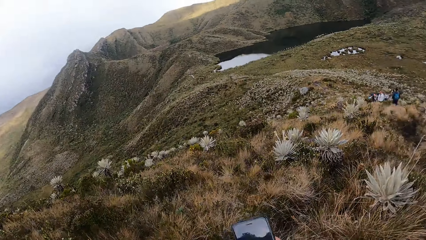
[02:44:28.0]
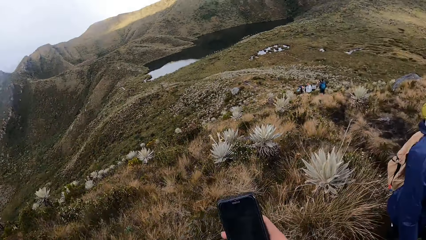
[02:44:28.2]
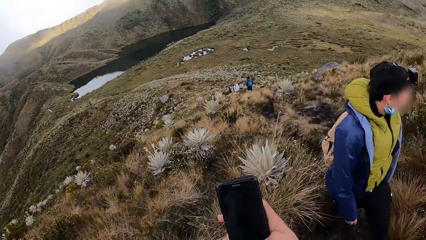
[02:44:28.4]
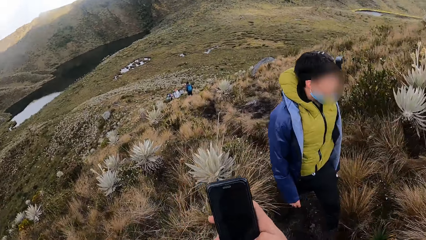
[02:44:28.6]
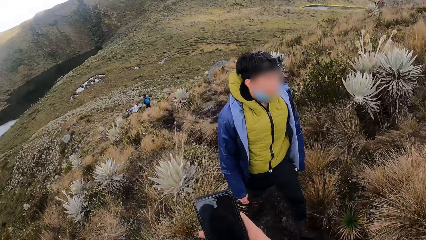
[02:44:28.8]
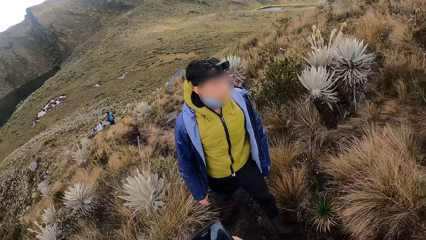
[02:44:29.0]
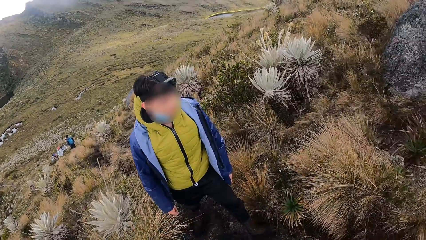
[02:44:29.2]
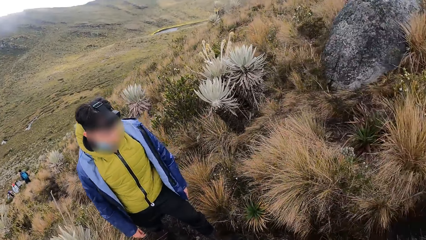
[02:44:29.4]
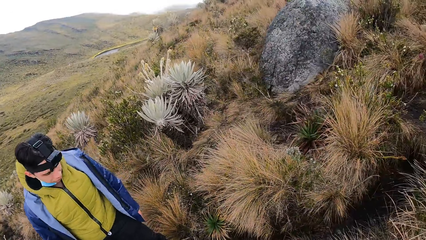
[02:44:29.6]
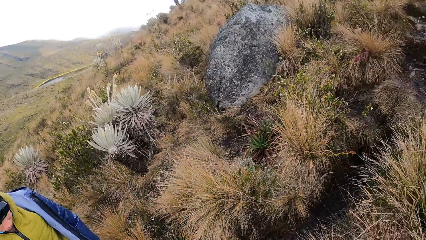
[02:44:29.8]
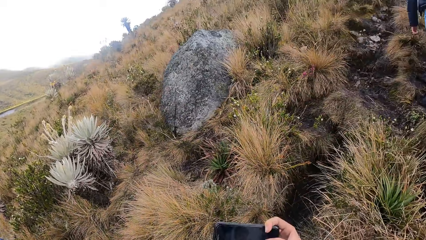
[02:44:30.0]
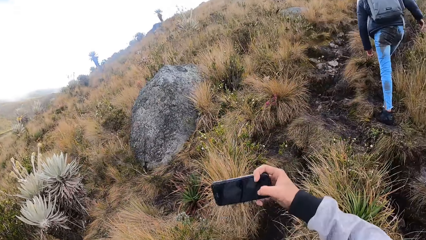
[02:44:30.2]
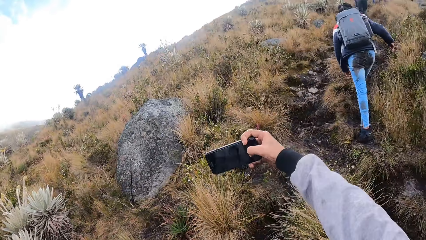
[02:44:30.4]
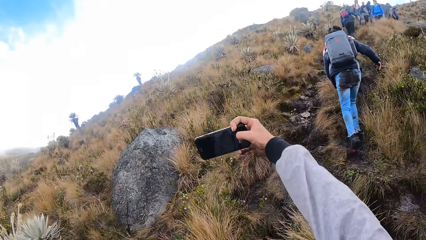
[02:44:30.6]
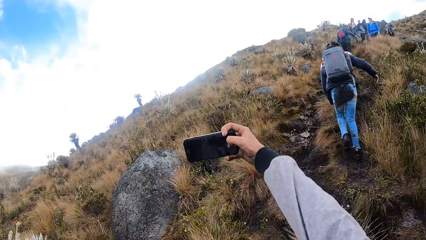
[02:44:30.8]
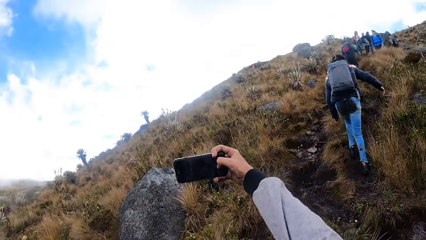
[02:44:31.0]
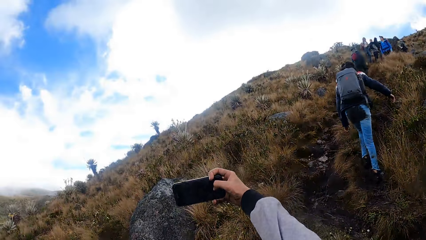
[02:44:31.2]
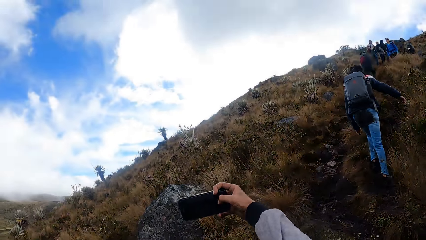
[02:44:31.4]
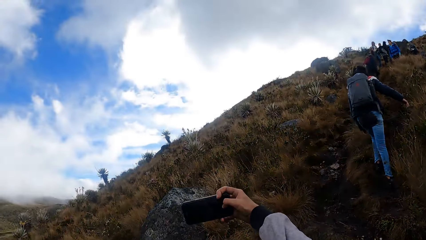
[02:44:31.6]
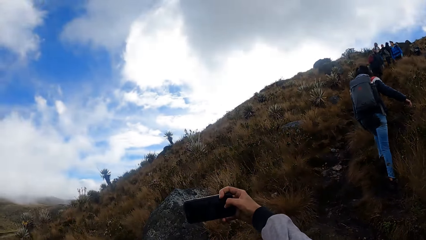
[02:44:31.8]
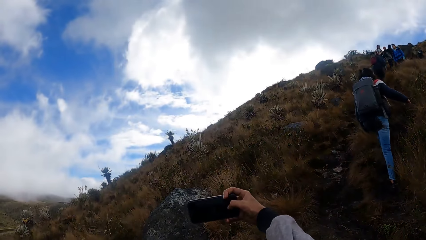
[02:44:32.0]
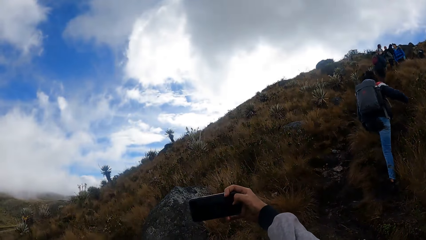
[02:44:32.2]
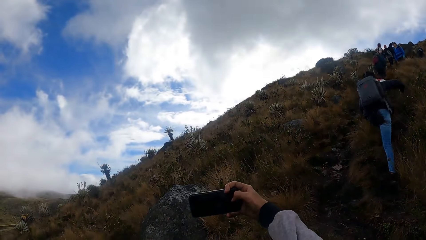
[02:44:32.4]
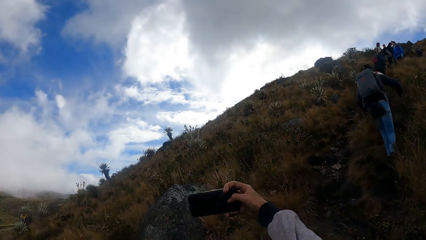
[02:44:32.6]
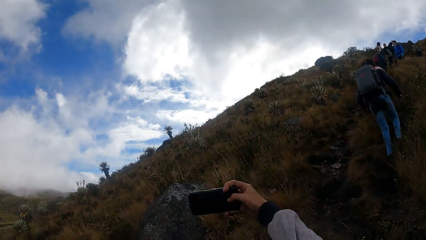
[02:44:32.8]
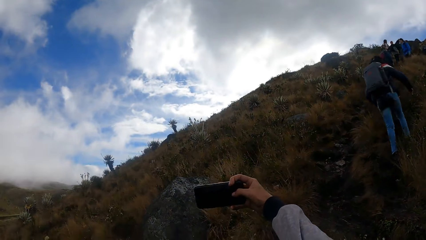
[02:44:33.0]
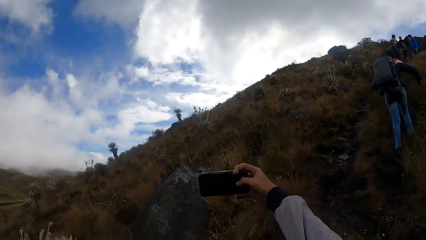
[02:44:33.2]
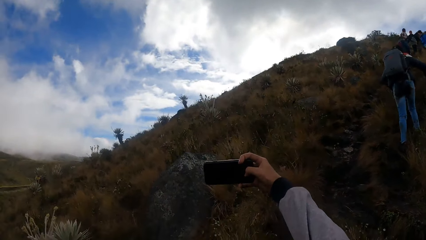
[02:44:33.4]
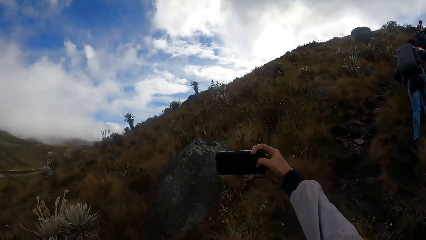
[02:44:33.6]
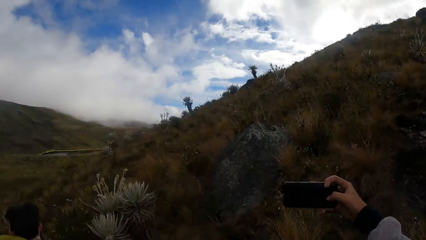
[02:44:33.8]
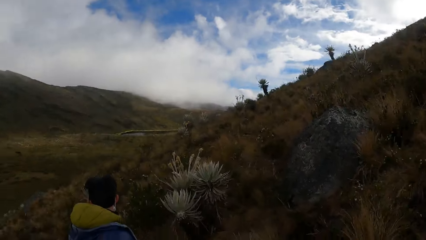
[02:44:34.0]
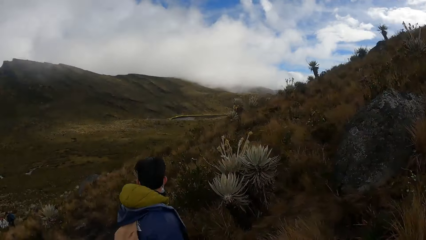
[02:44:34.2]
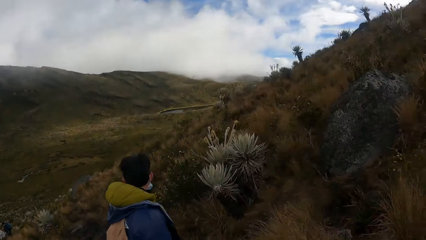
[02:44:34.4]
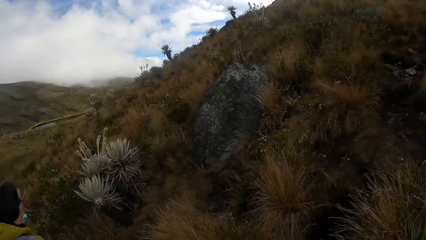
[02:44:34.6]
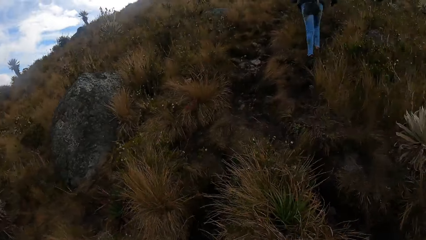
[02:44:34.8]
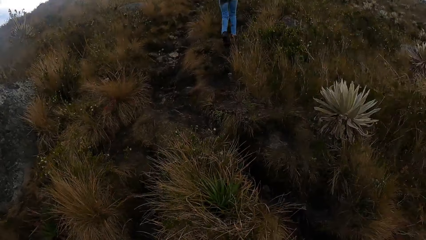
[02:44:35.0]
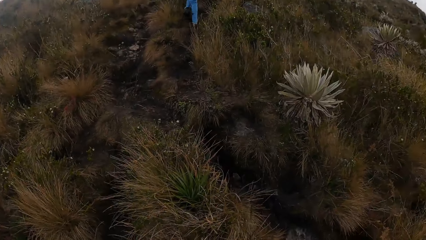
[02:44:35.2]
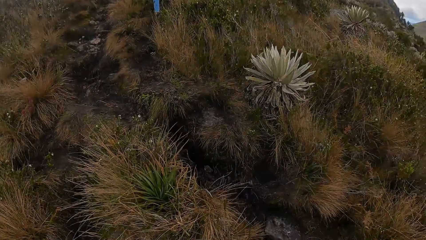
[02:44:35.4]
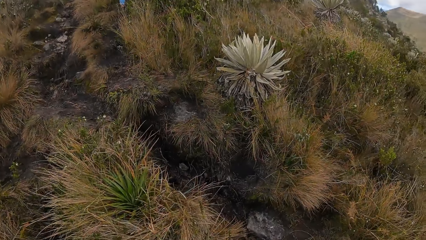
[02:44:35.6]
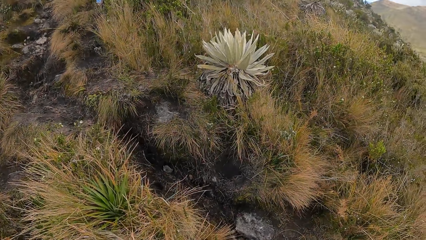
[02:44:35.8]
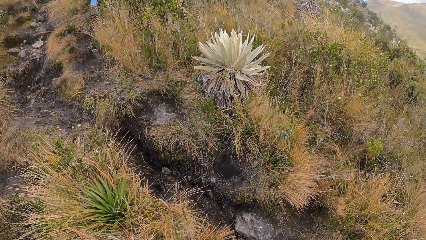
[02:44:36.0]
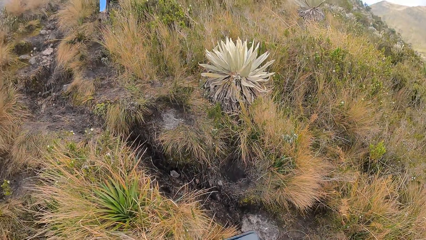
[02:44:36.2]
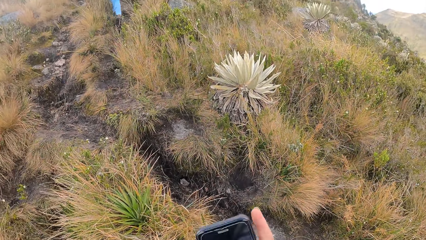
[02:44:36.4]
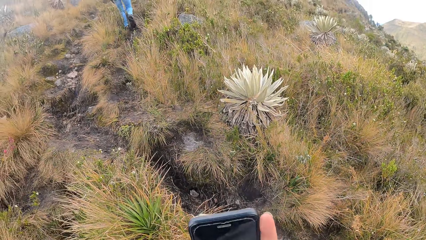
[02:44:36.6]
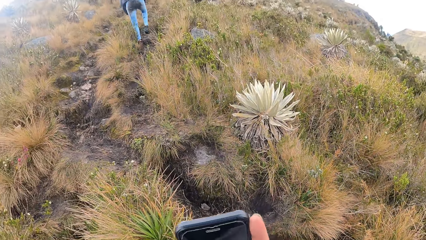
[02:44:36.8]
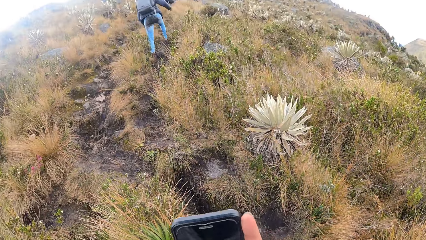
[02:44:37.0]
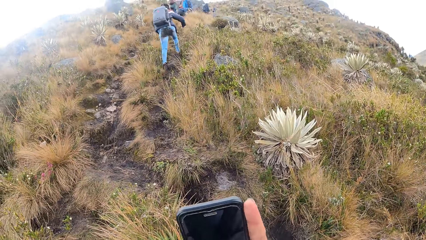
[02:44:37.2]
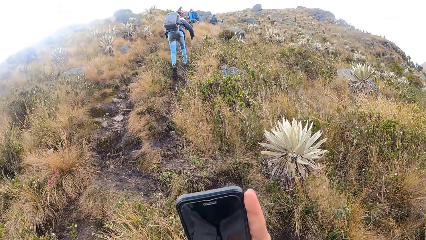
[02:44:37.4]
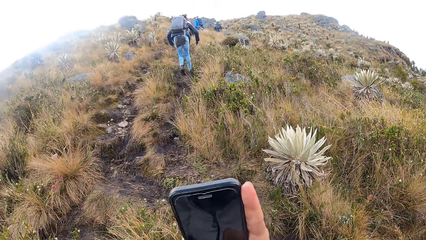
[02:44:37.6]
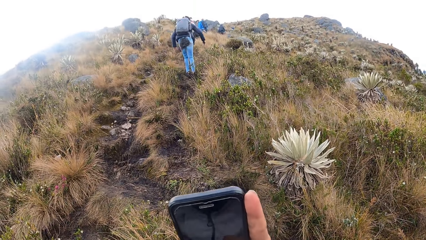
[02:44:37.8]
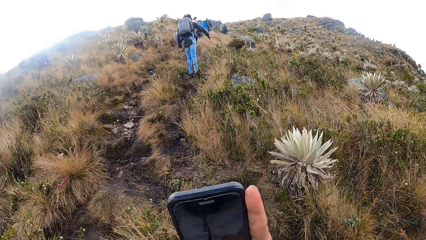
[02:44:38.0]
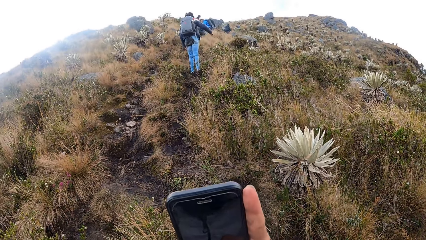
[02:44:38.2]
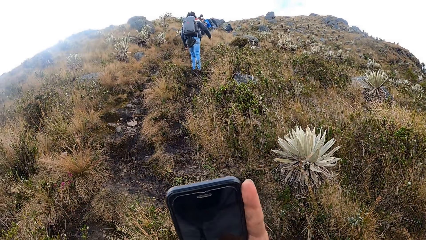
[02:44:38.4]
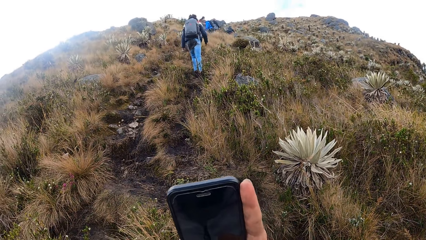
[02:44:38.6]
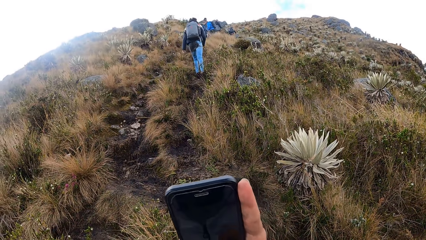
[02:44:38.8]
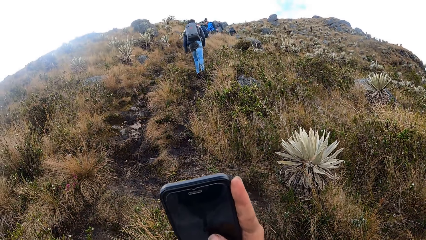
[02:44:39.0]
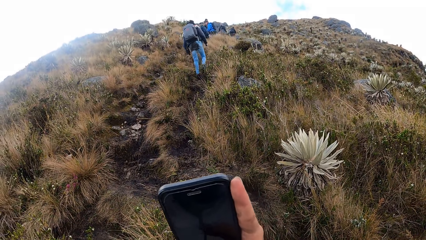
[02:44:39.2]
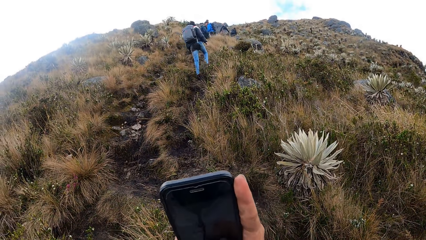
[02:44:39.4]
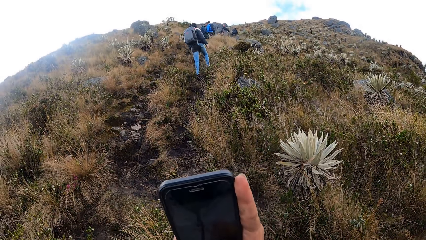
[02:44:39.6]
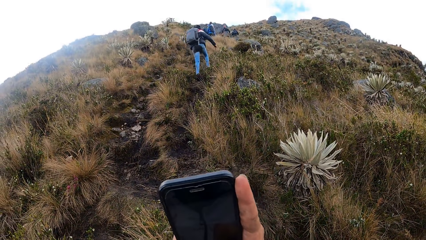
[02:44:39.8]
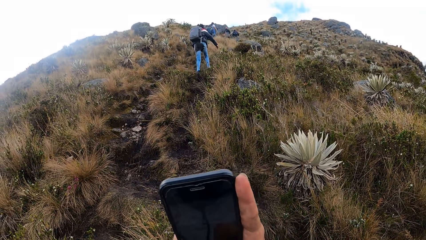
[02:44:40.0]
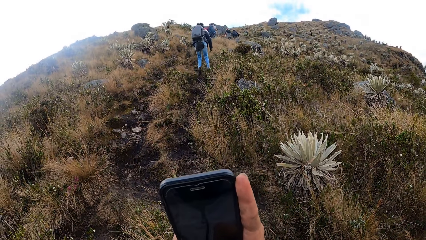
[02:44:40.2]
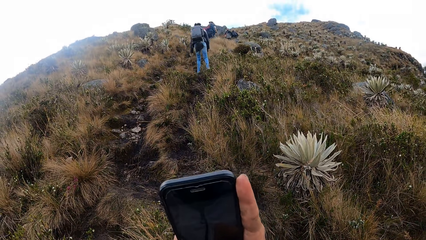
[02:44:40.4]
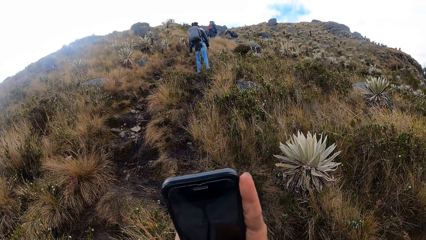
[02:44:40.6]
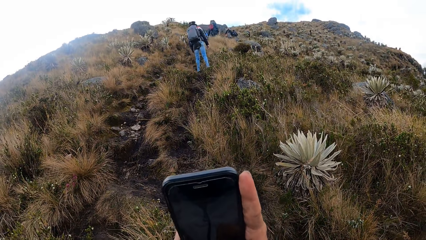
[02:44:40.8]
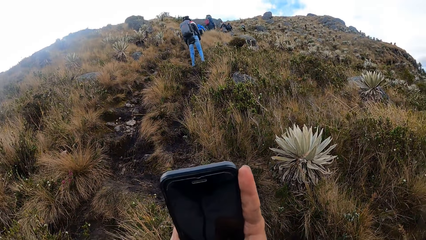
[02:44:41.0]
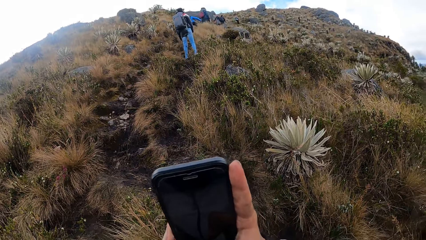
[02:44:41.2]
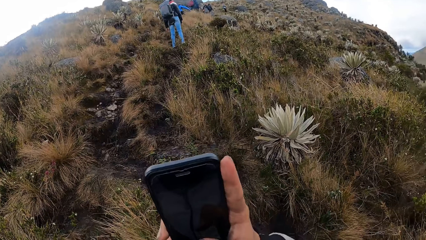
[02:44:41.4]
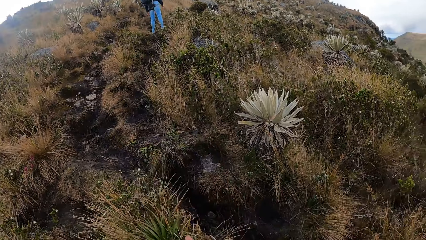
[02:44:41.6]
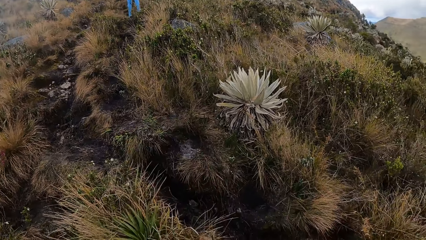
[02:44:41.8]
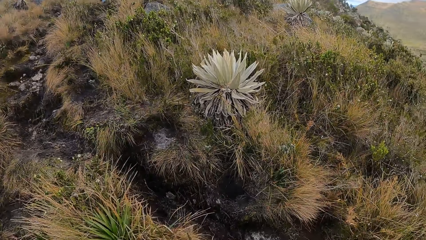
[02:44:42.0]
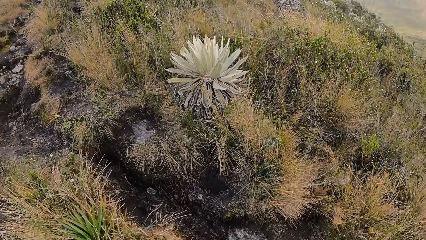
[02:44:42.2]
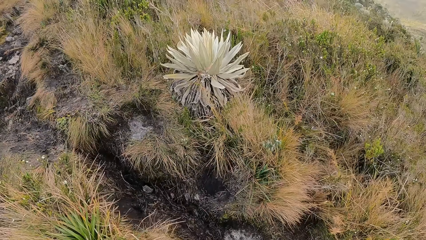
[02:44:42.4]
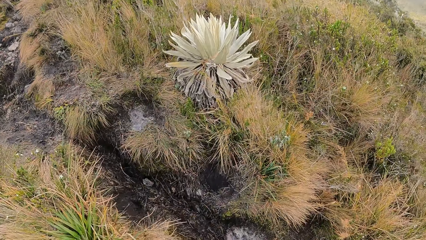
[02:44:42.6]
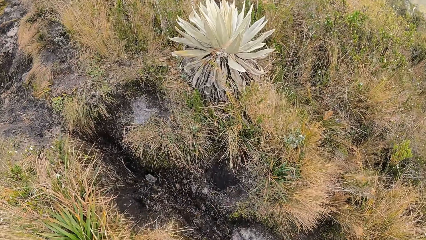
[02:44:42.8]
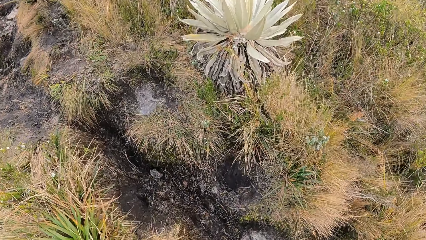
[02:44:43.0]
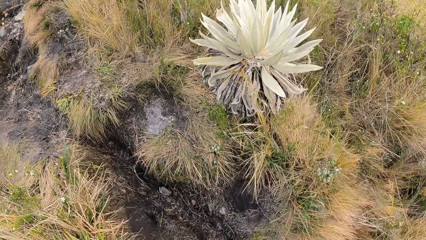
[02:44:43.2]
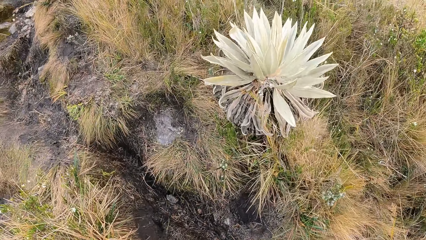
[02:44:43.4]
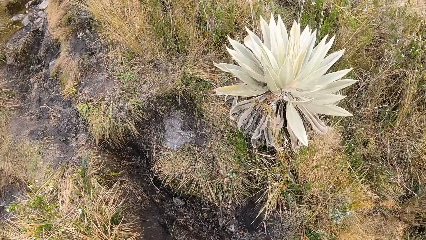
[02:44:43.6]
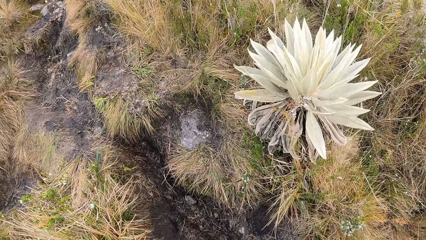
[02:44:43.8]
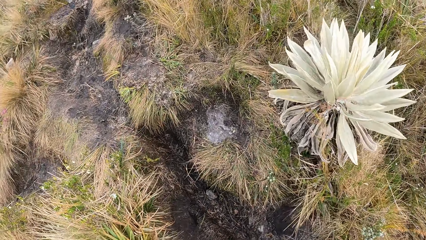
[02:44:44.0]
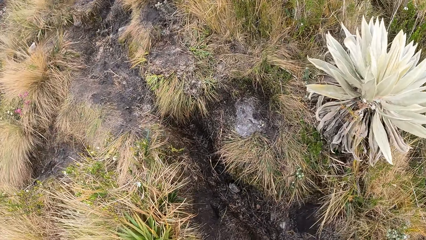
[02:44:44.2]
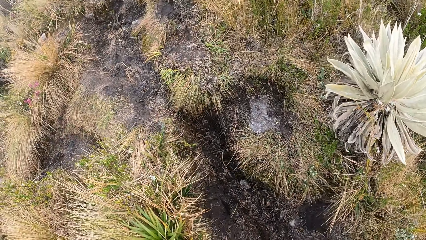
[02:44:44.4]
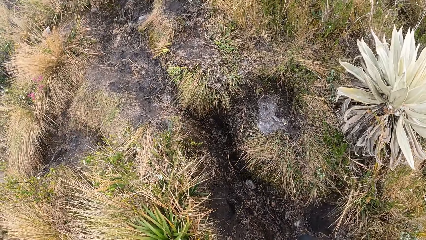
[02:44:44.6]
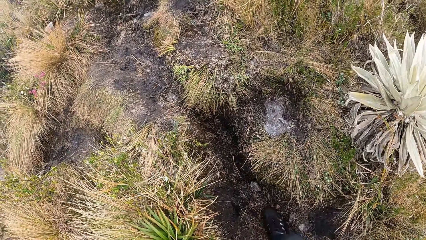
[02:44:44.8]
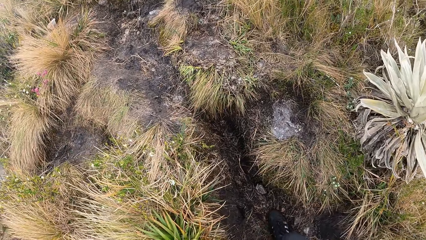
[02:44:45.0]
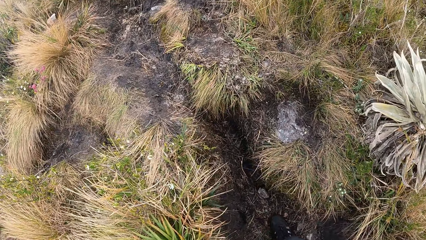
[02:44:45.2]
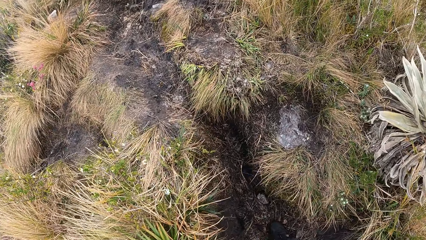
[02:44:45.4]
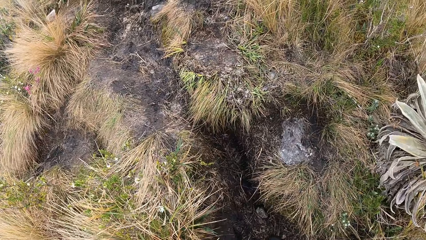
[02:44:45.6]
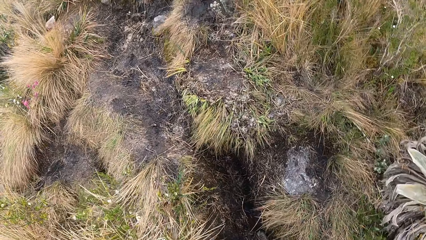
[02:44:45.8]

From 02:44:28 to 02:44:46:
The camera wearer uses a phone. He takes pictures with the phone in his right hand. He uses the phone. He takes pictures with the phone in his right hand. He hikes with his friends.
